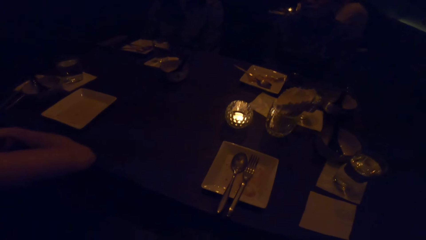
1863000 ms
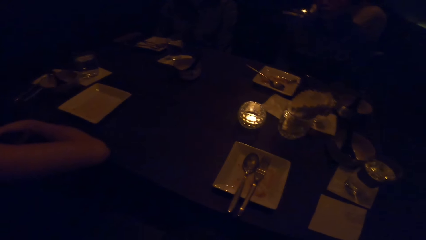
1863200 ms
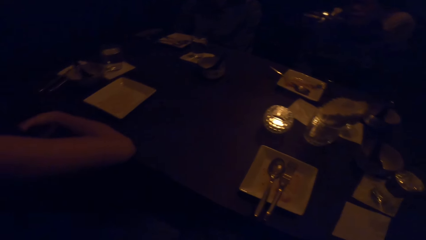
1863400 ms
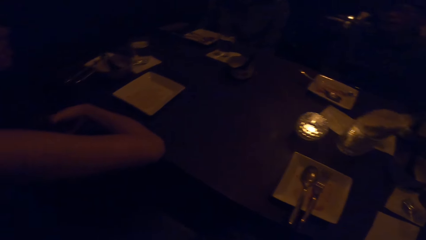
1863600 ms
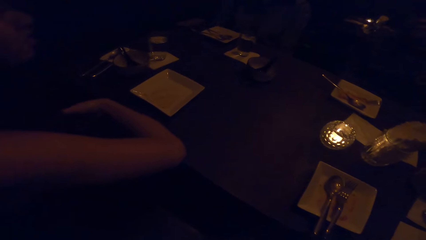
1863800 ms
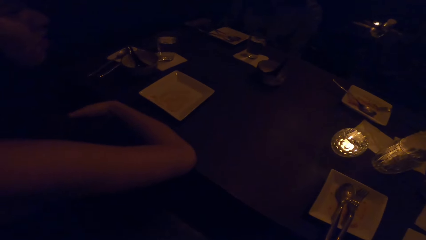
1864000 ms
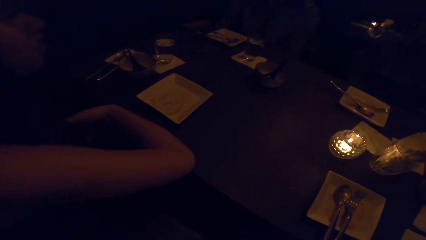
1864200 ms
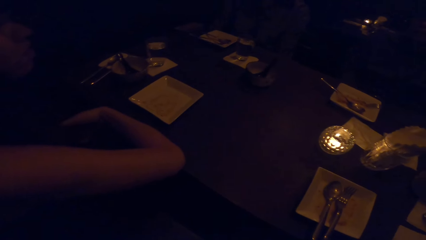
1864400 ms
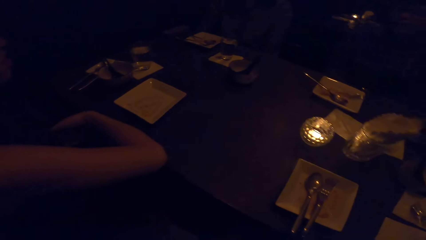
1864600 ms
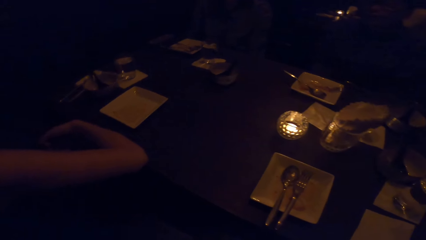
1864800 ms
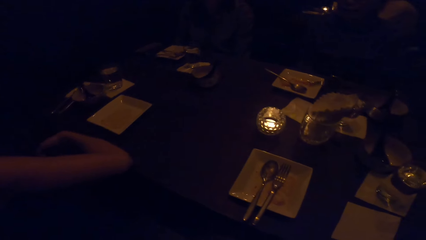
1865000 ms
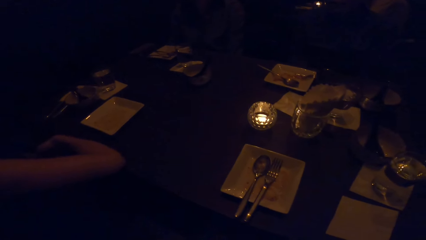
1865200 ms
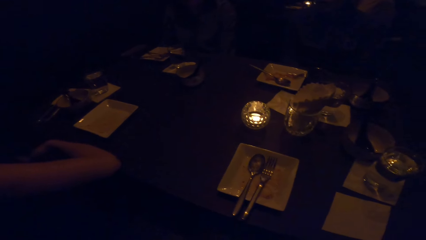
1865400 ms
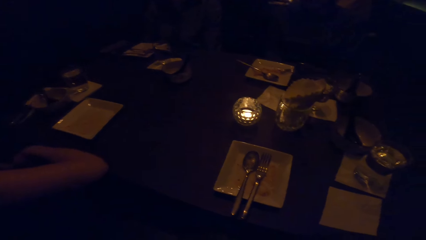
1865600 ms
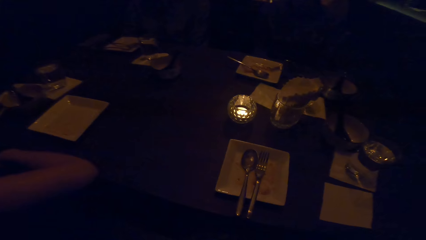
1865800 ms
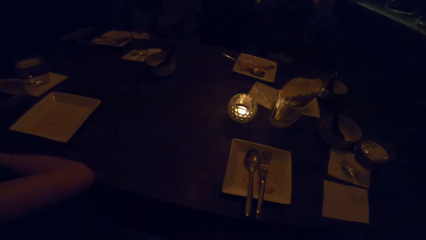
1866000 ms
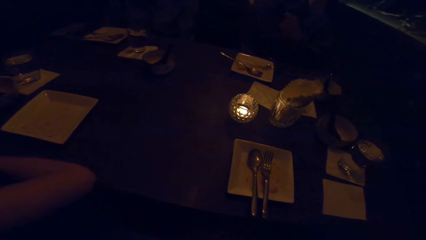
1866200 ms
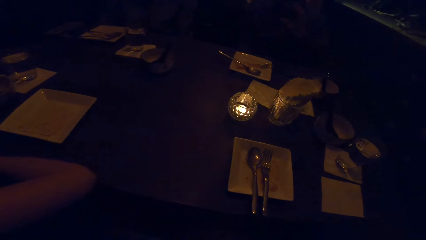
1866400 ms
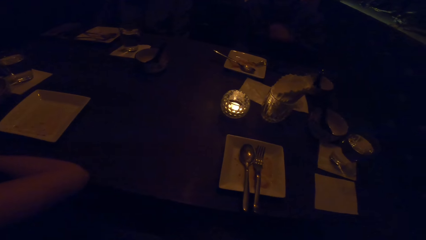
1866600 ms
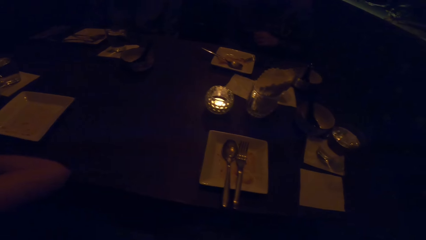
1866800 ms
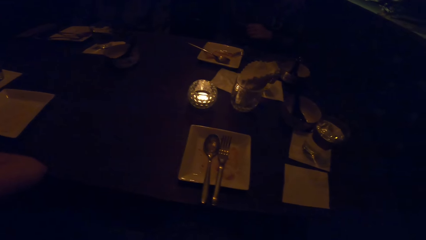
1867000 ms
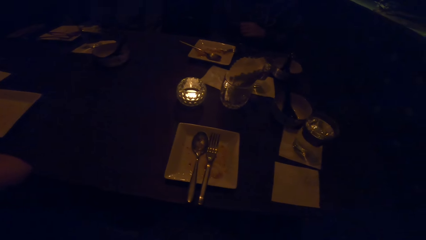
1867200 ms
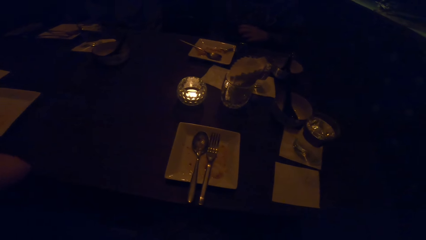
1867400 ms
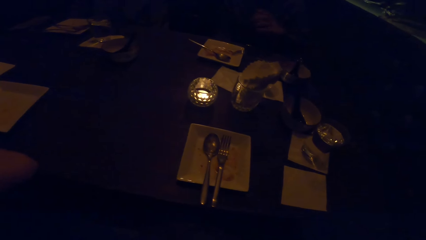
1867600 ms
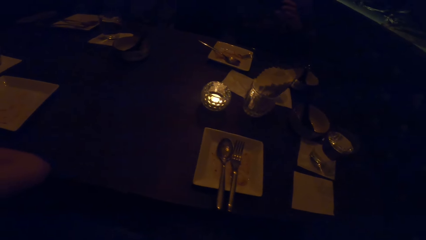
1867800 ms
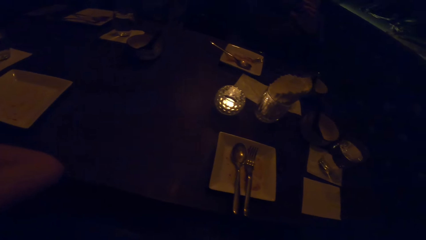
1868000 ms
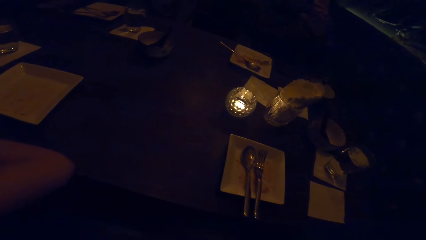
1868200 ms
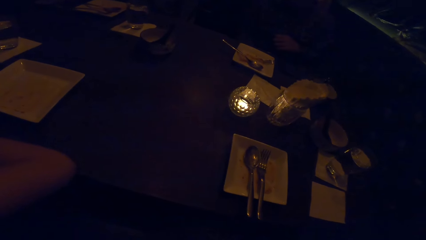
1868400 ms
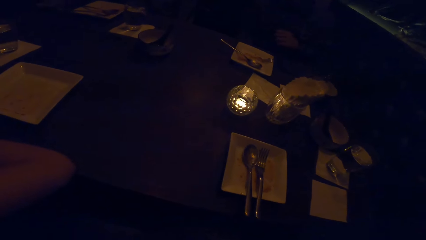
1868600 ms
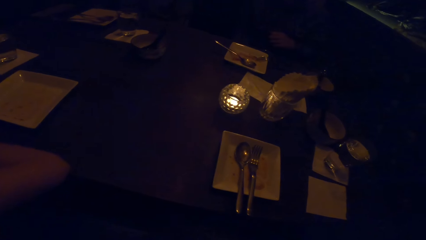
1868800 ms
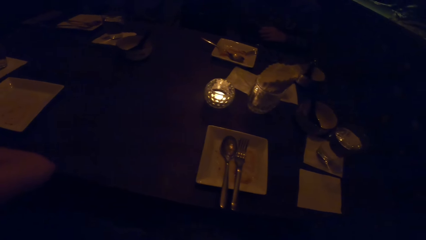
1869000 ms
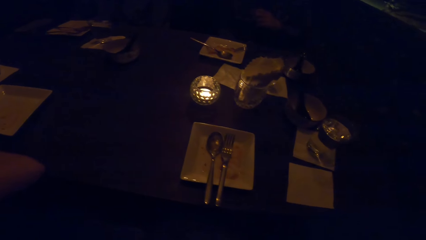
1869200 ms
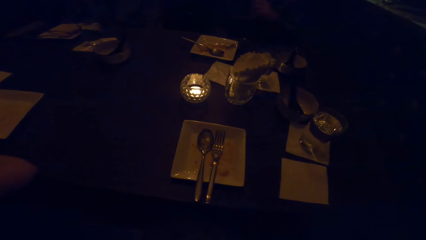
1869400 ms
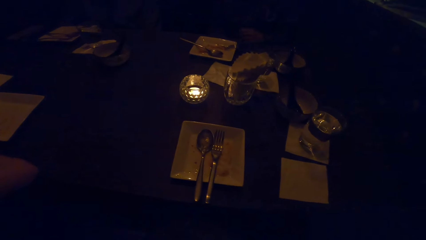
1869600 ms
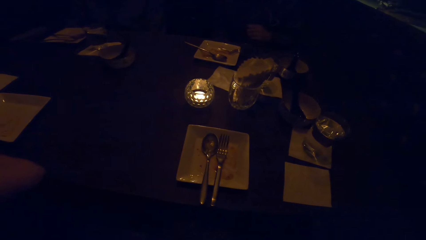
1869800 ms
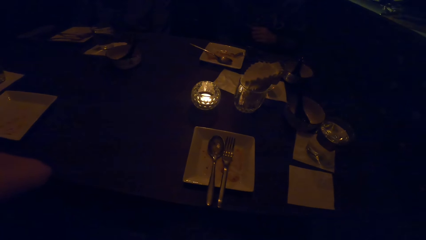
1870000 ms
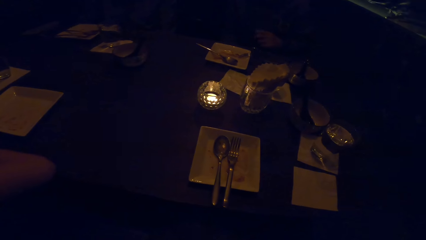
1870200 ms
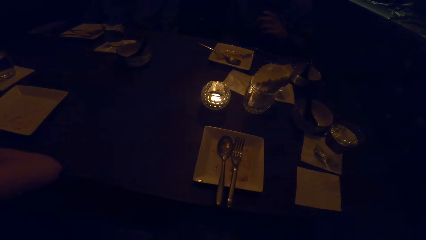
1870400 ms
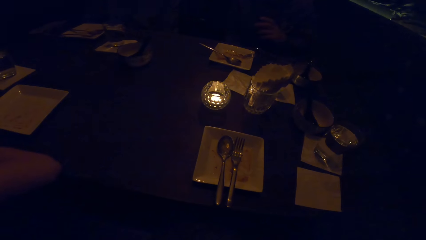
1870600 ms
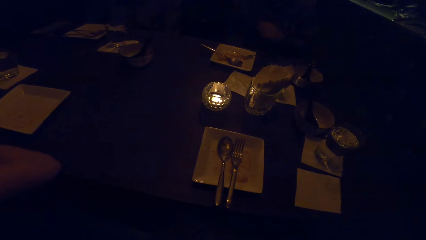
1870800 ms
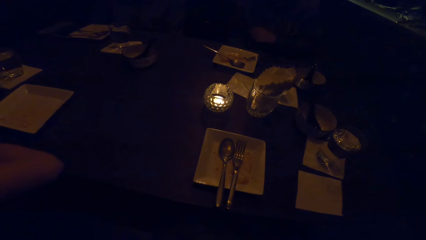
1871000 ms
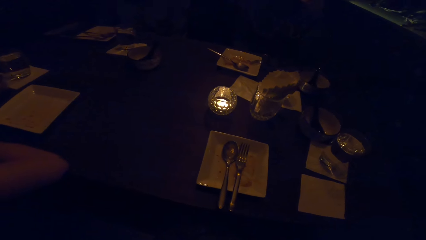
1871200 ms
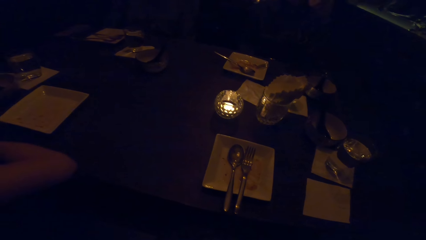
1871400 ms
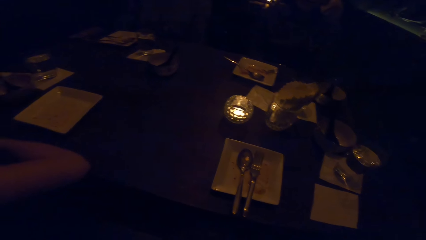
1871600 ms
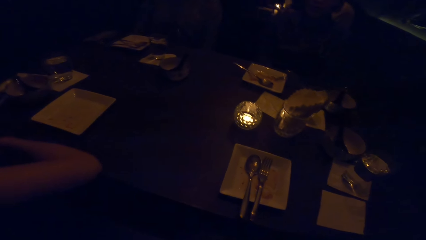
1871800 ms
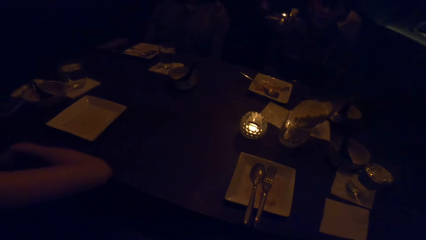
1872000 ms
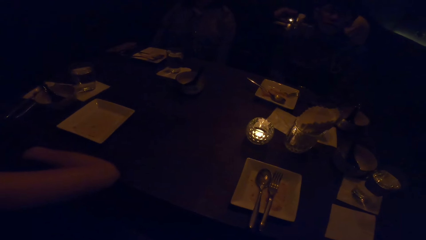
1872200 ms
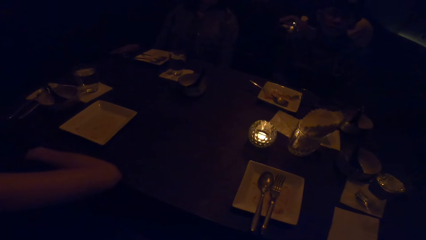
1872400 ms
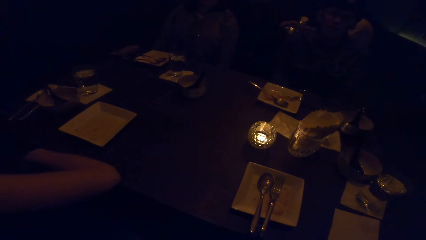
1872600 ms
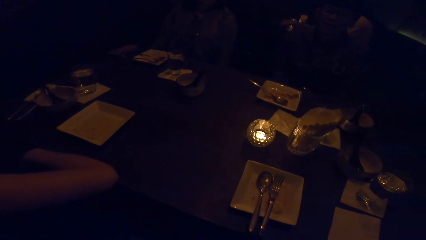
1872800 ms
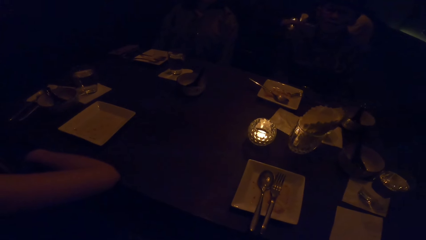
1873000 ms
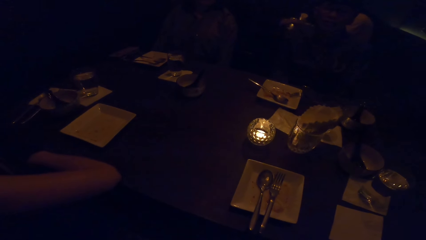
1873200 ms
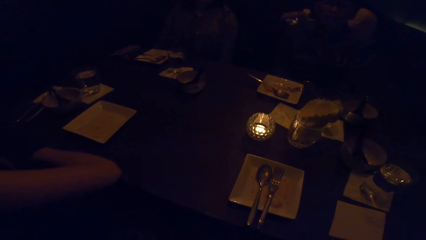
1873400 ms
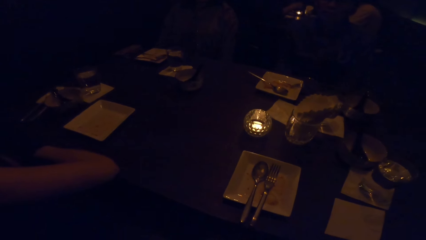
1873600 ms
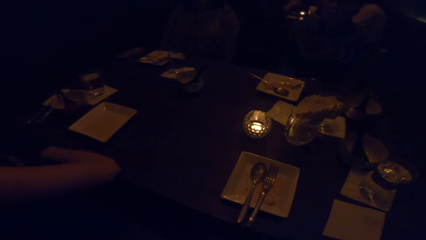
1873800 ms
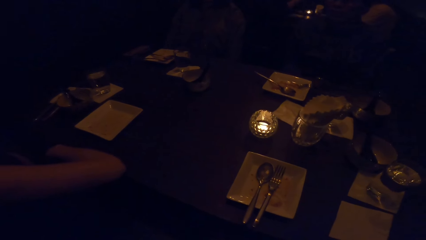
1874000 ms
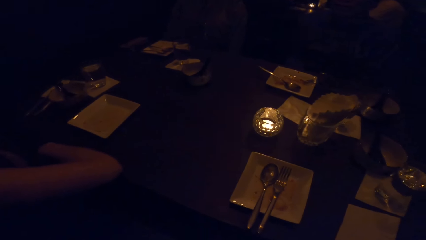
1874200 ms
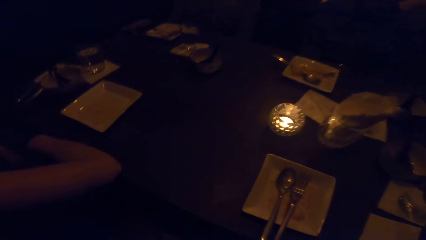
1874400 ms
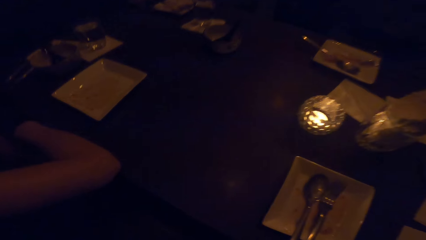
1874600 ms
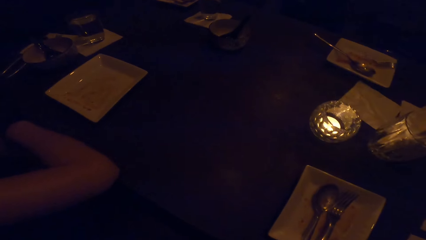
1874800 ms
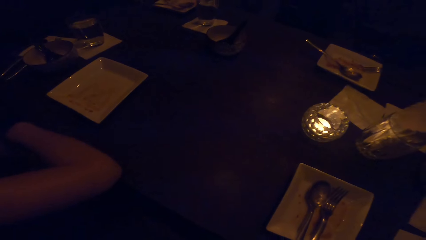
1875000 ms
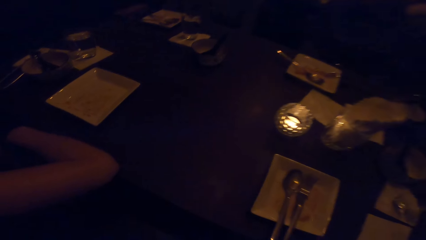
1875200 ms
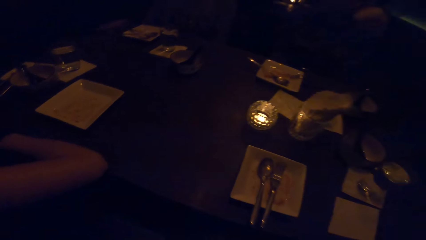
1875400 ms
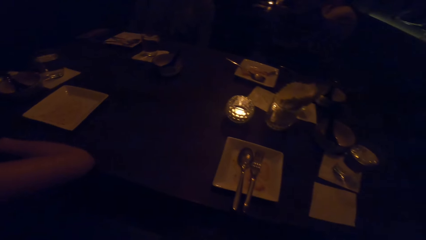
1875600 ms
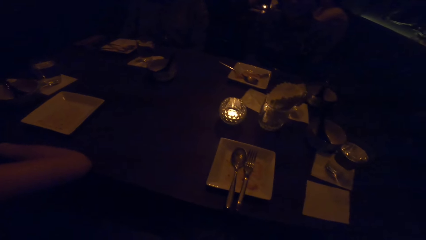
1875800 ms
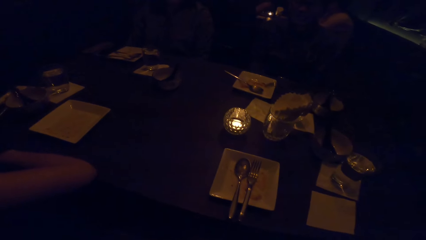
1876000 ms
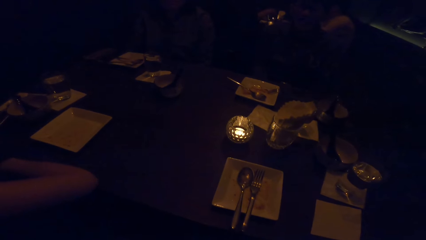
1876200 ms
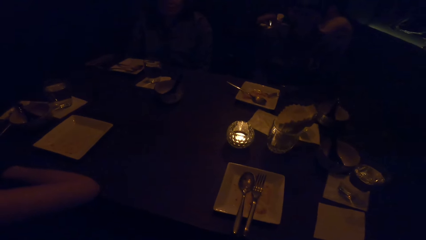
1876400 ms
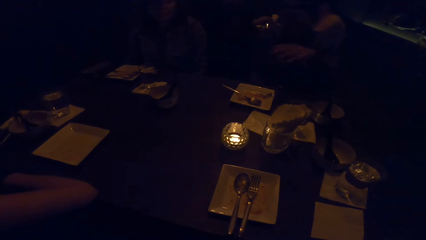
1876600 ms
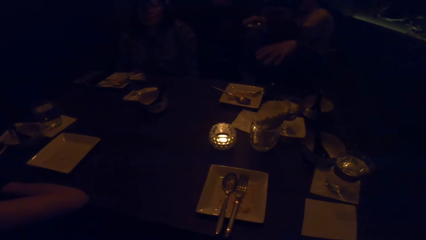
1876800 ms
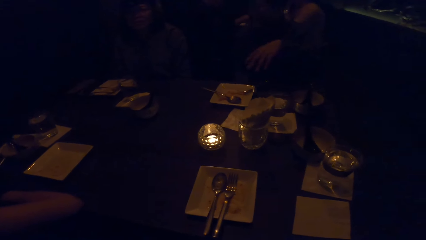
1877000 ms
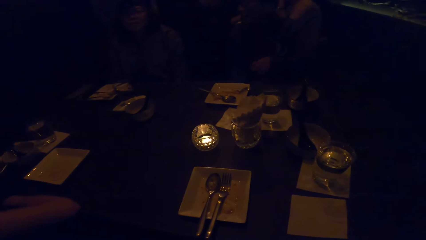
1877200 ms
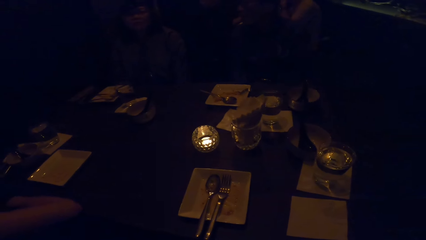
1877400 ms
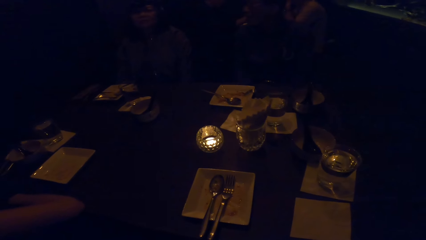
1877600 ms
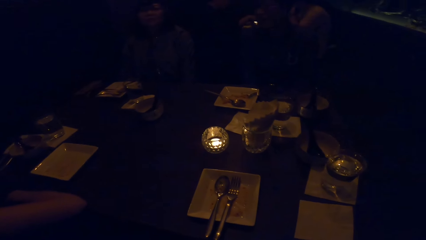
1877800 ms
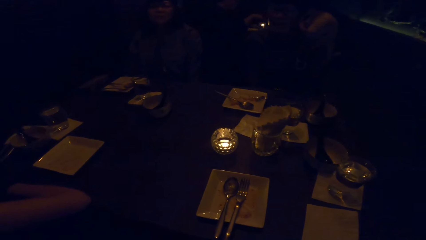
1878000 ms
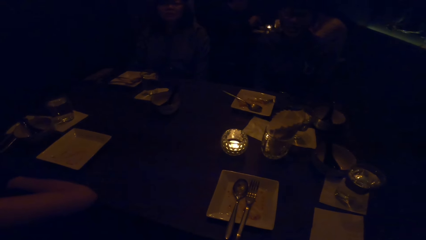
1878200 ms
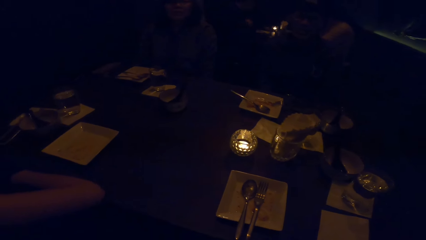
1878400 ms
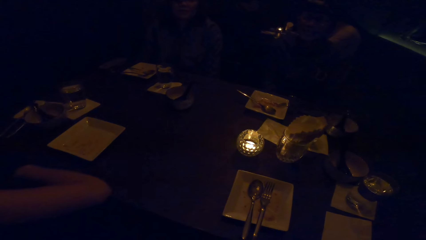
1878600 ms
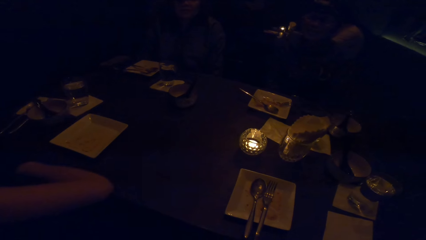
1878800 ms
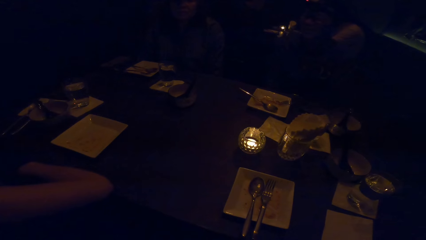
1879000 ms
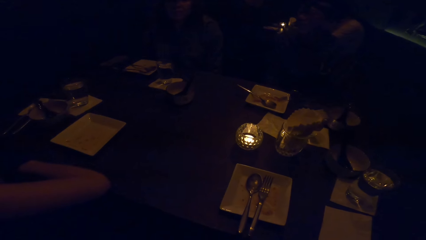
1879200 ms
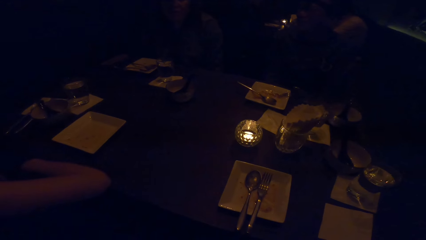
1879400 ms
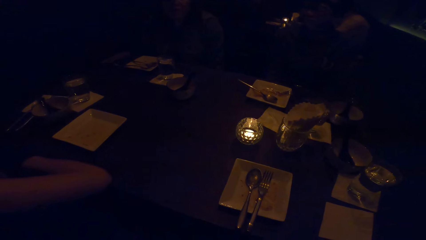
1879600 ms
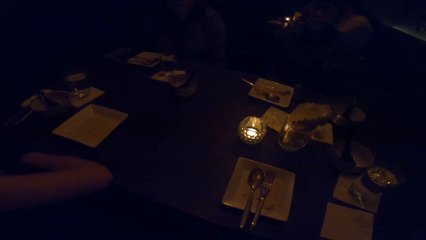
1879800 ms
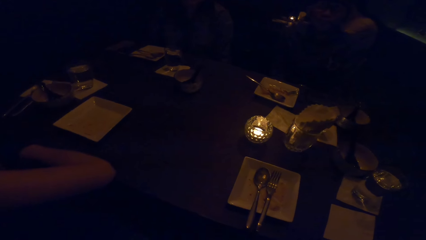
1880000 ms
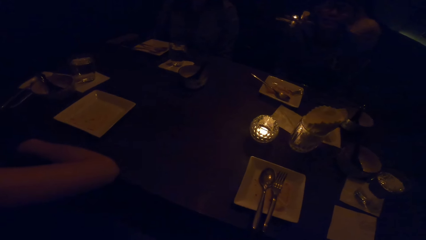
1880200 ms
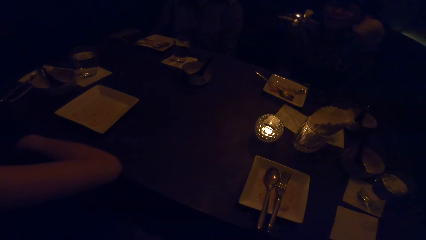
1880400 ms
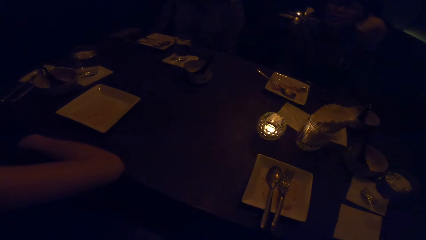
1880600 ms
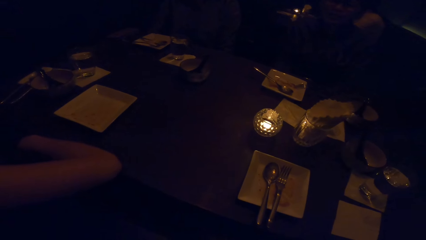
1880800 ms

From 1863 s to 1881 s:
A person flaps the hand. The person puts the hand down. The person flaps the hand. The person puts the hand down.
